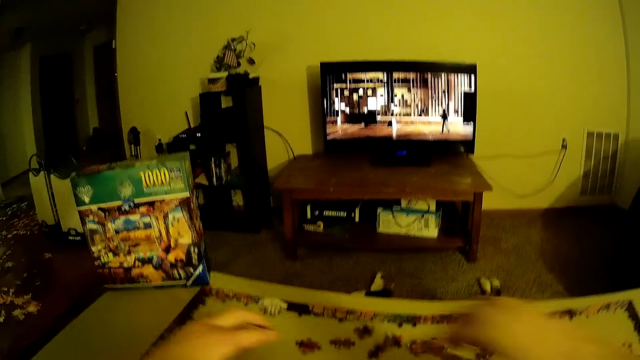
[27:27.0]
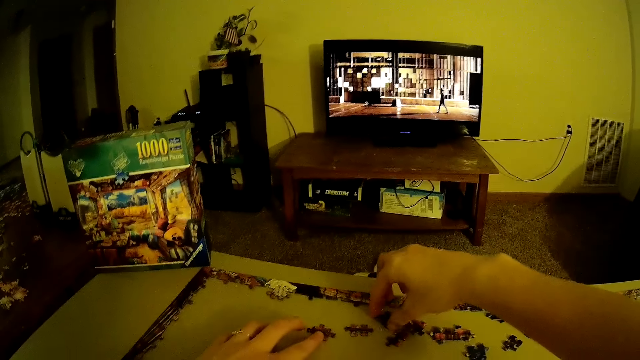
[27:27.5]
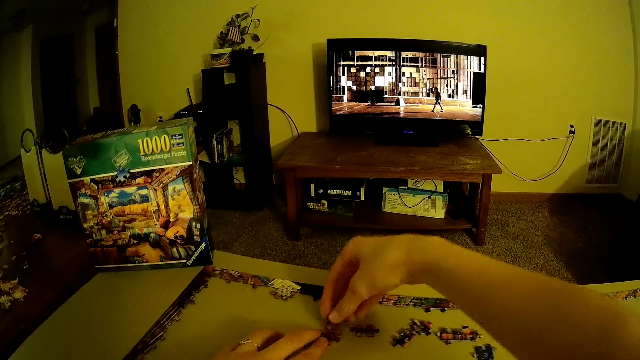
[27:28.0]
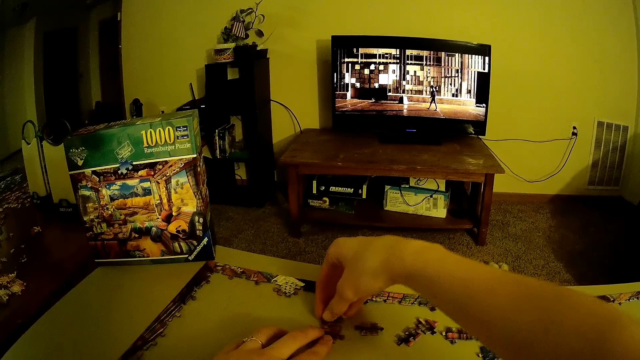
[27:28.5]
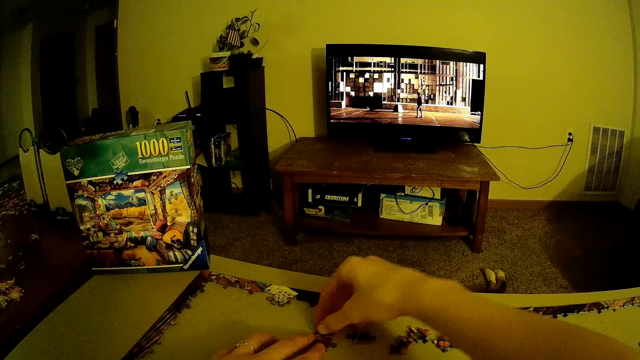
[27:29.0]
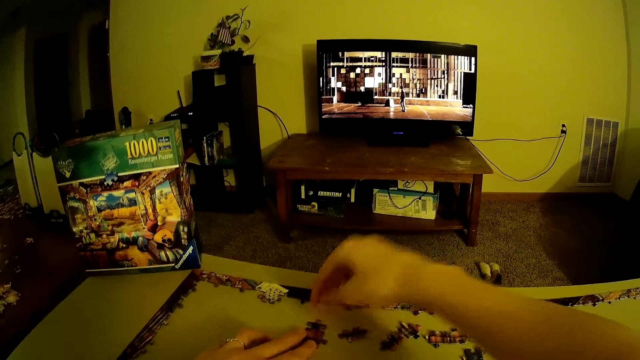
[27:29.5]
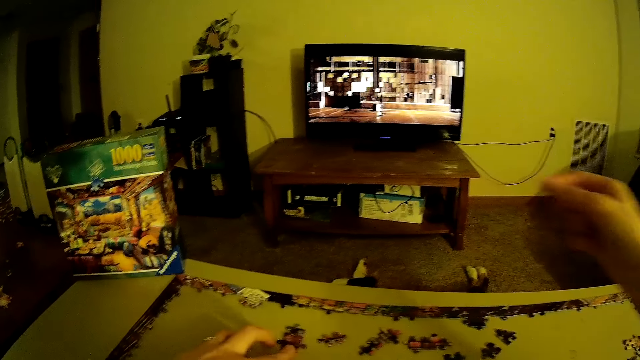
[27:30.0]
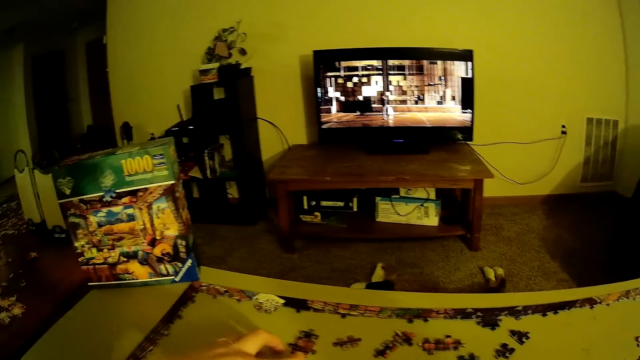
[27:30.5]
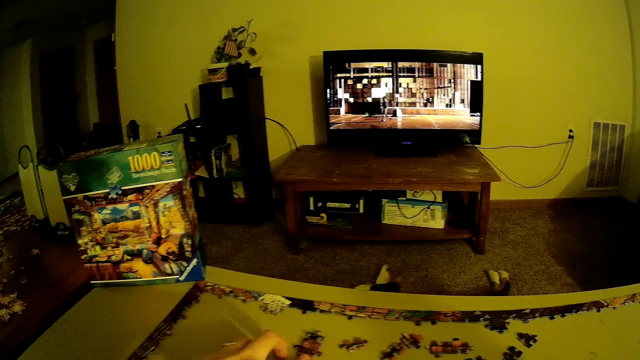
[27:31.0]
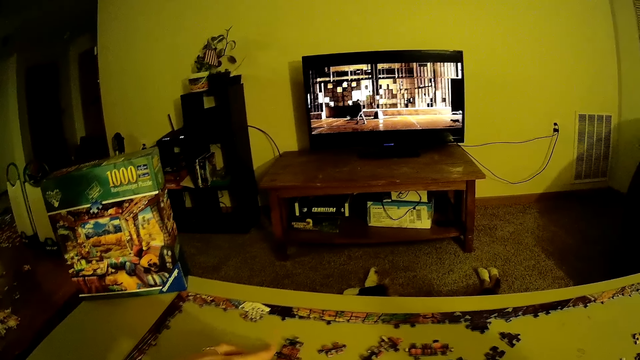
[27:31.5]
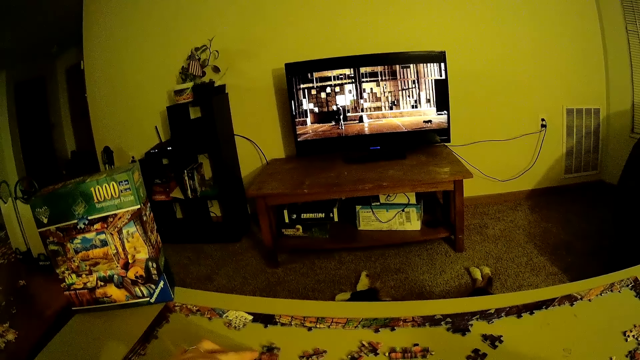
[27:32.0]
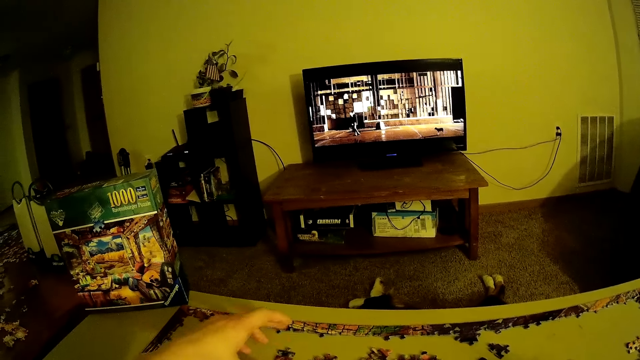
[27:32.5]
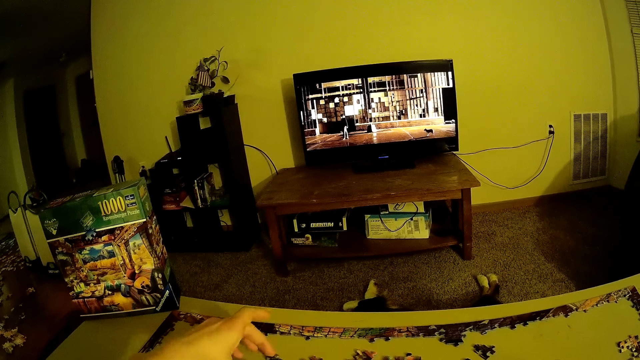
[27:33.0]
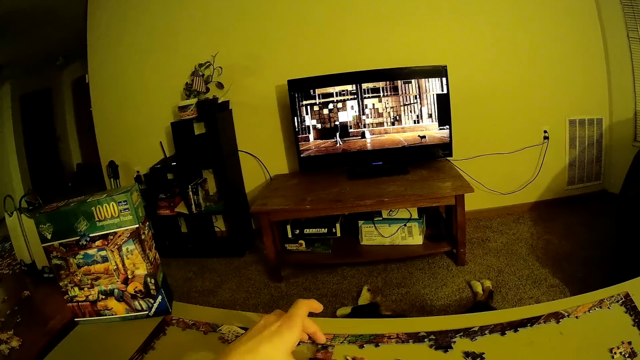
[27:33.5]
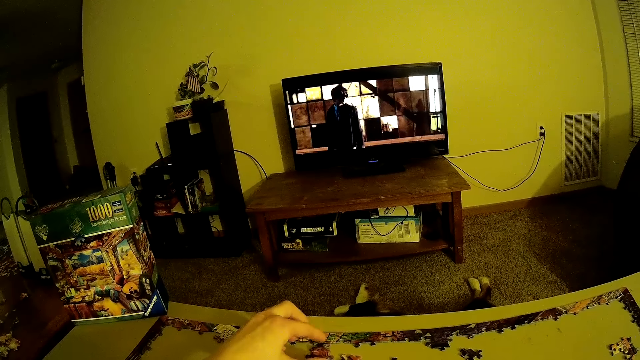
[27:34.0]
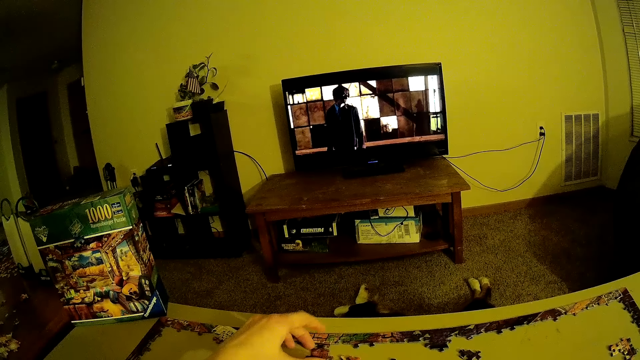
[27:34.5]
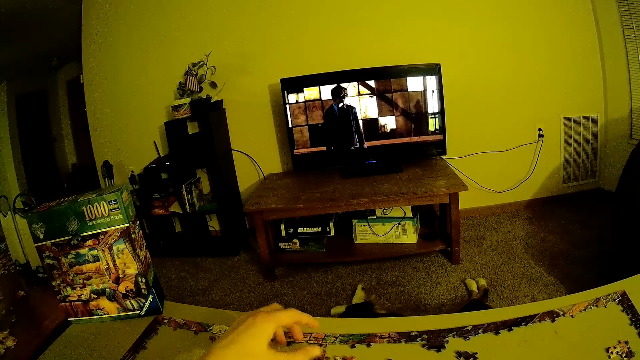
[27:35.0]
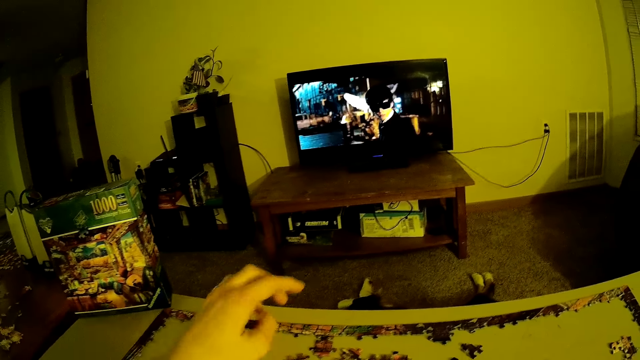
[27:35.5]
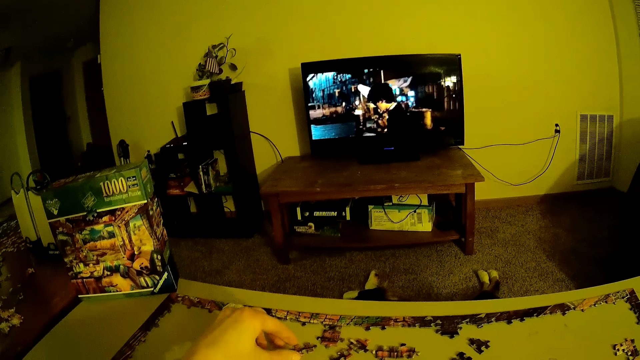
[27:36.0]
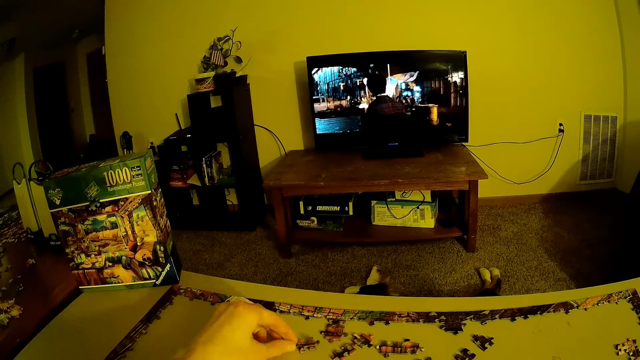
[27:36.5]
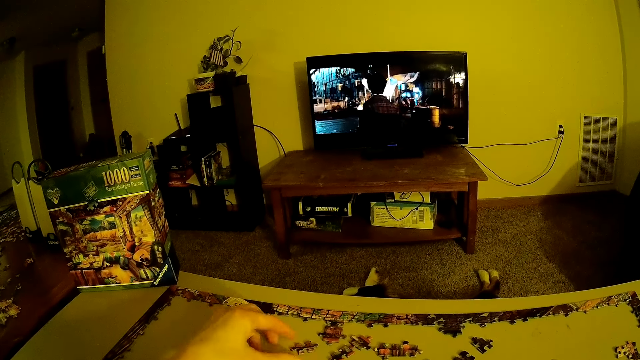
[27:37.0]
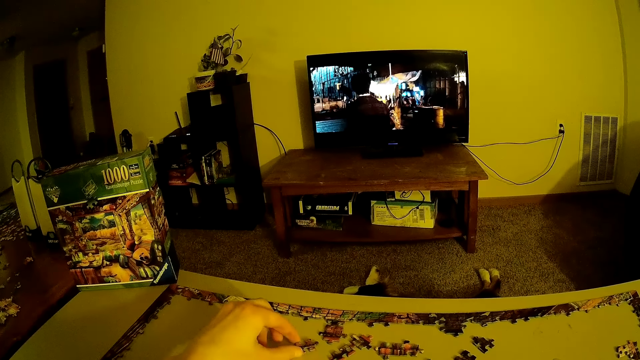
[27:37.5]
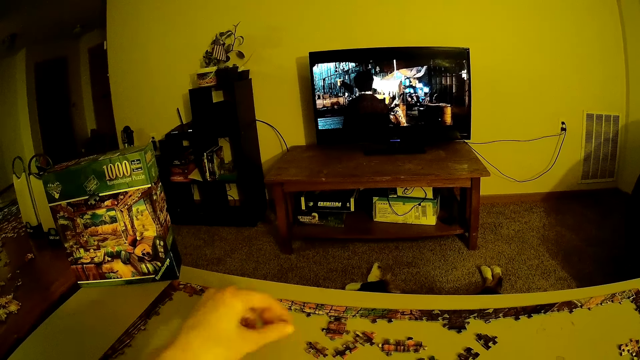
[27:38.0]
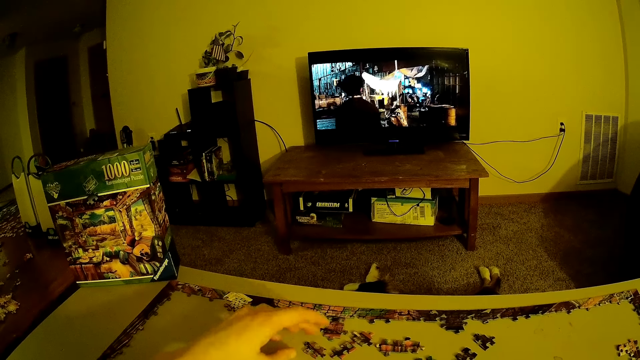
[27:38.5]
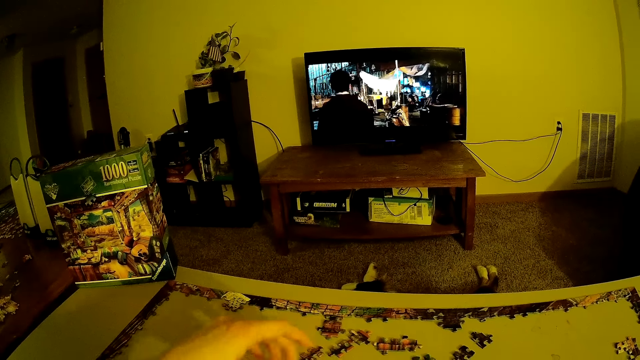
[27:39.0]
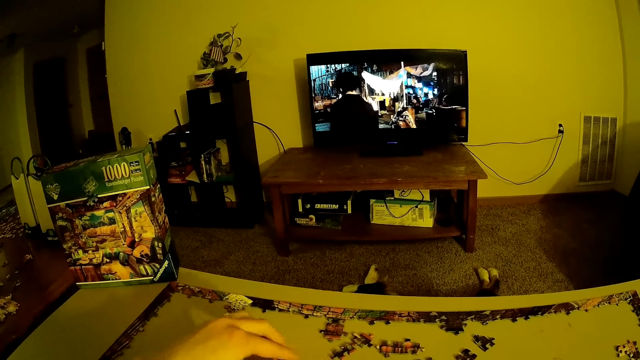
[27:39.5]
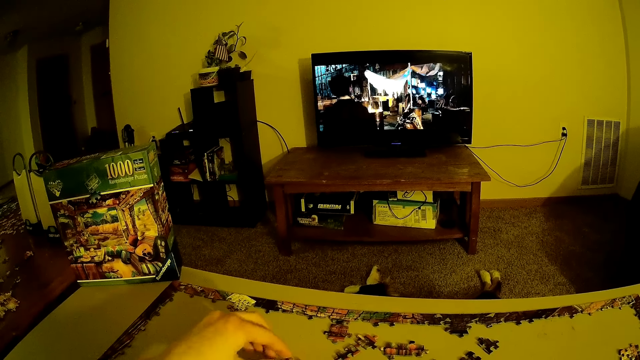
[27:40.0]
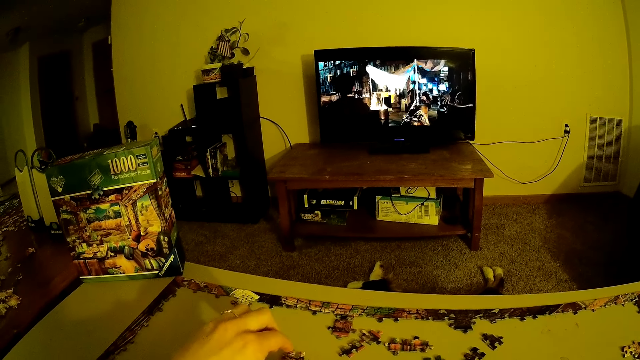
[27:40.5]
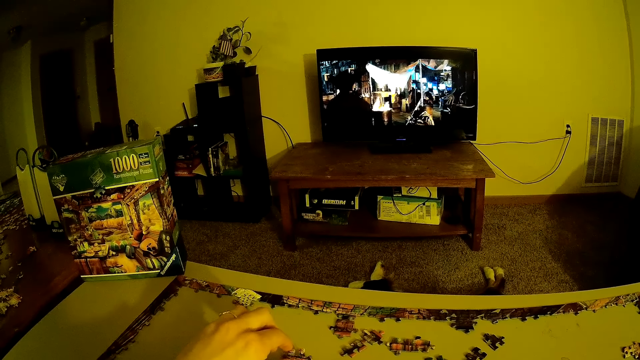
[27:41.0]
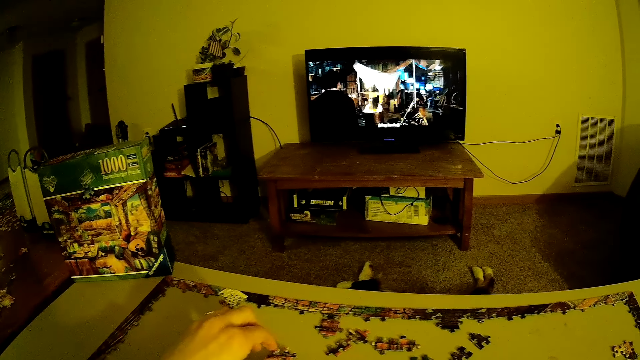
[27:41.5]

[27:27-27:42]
The camera wearer arranges beads. They arrange beads again.

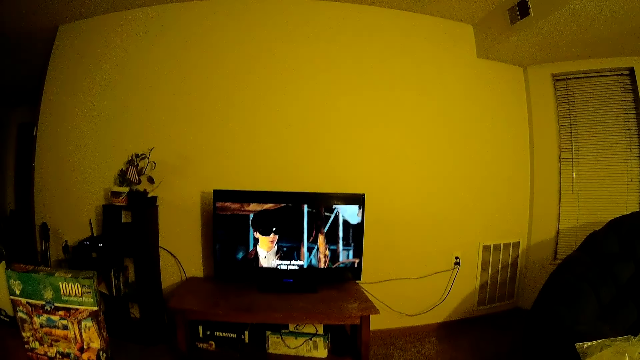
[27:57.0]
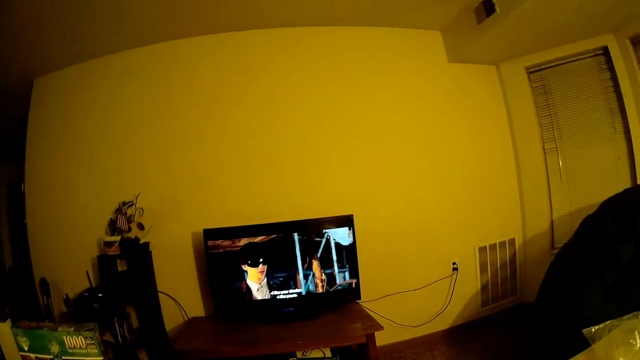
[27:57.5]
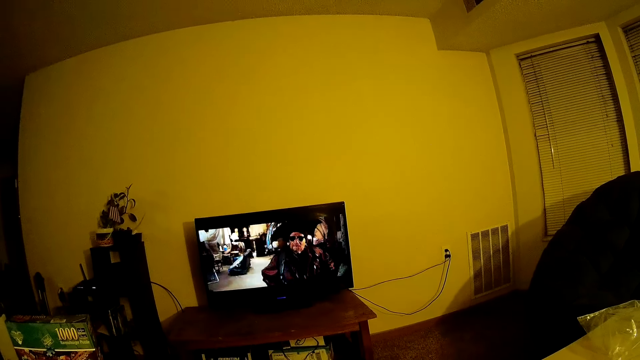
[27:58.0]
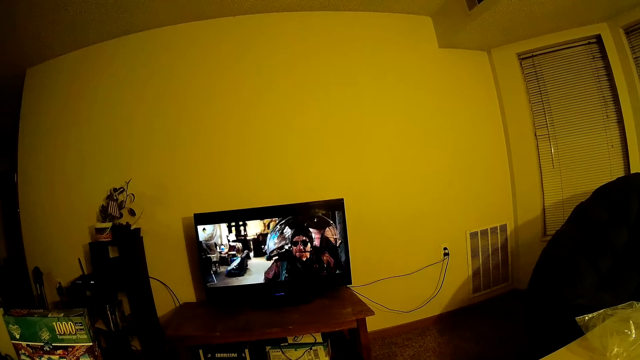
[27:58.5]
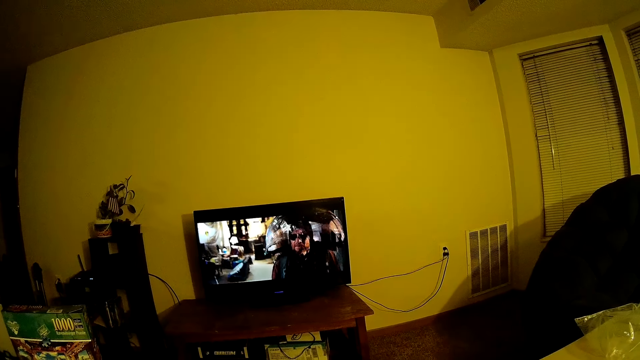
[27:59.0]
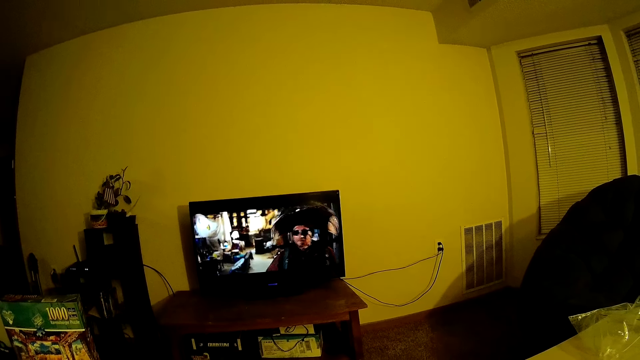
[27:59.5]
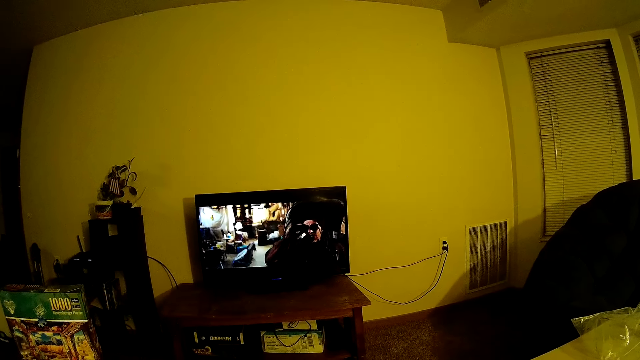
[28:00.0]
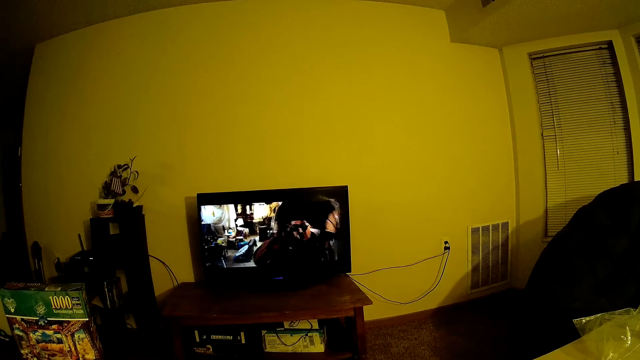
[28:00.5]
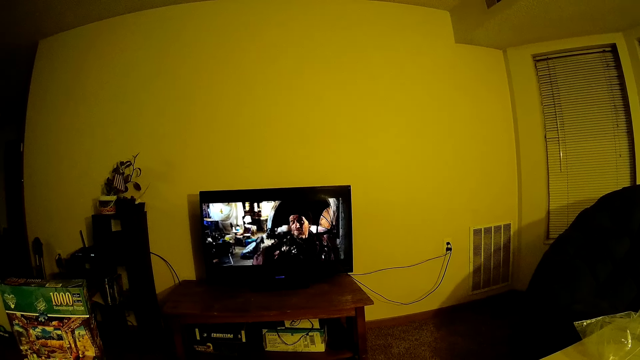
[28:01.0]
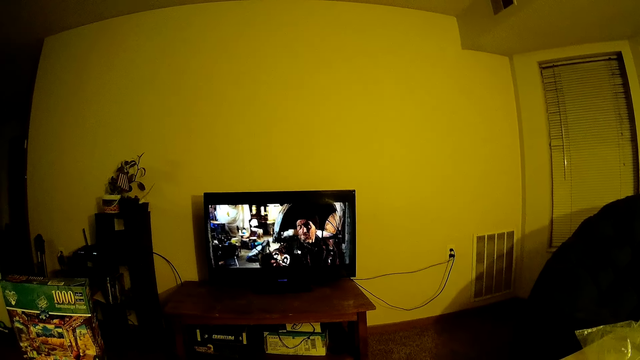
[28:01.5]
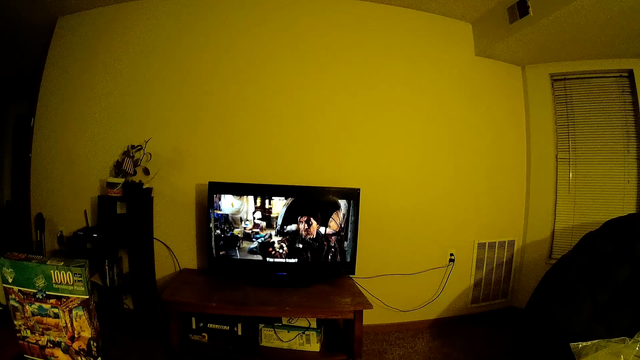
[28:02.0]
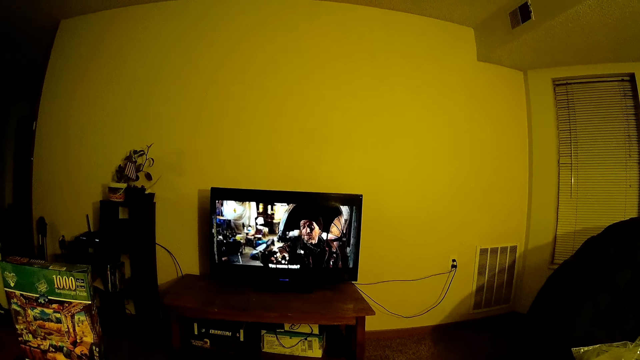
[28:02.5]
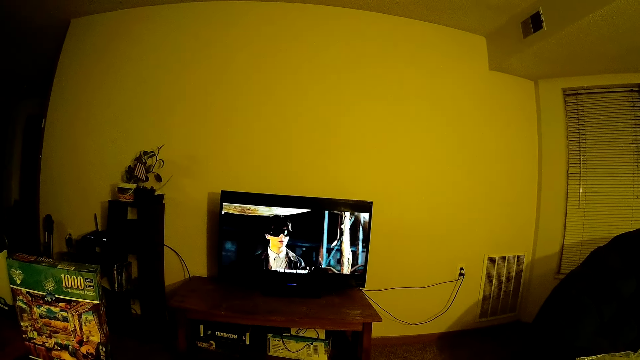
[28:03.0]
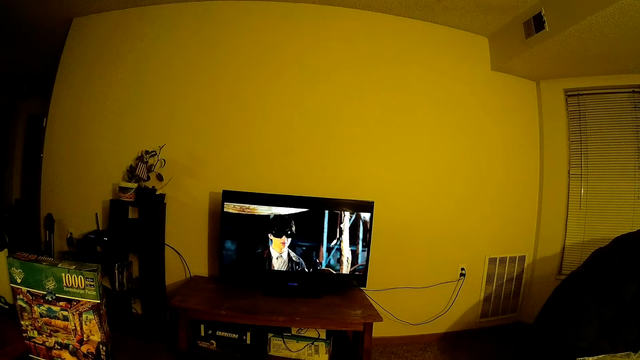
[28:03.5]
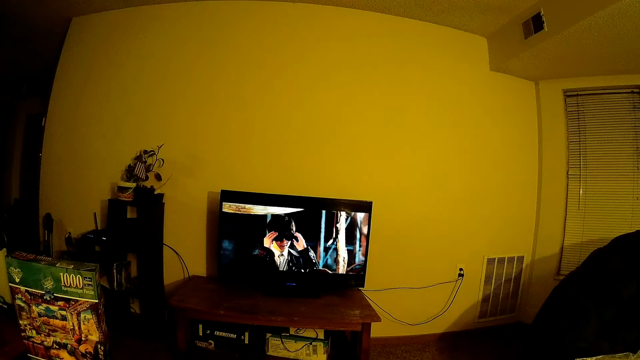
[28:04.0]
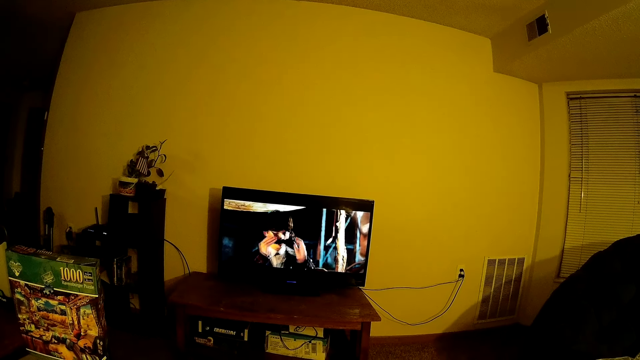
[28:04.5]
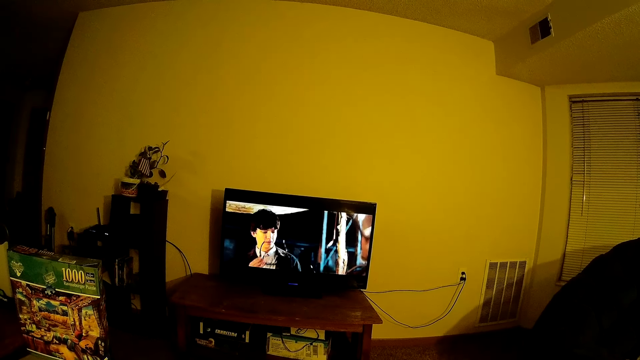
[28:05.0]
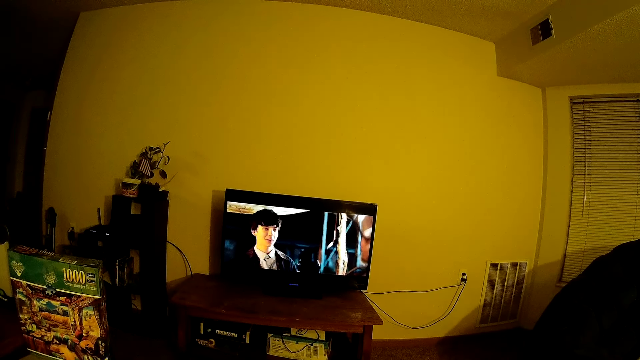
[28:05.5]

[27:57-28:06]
The camera wearer watches the TV.
